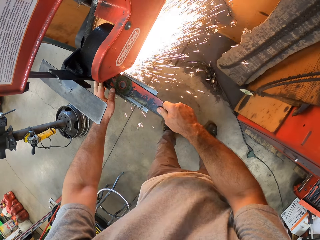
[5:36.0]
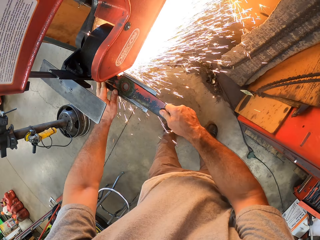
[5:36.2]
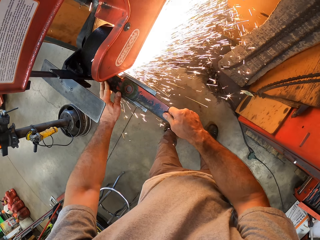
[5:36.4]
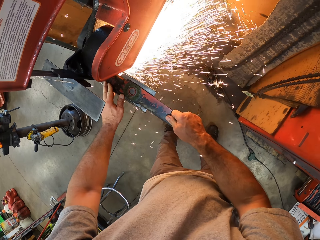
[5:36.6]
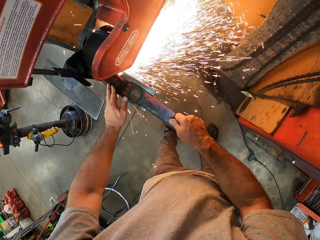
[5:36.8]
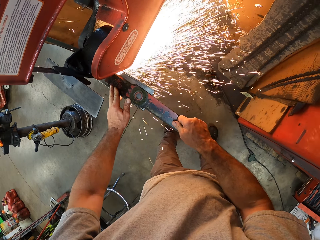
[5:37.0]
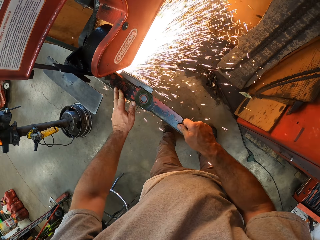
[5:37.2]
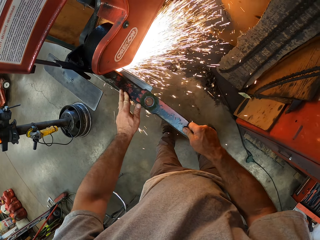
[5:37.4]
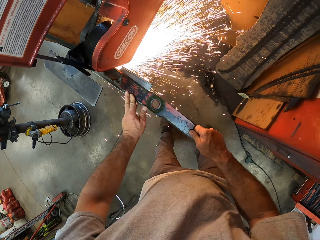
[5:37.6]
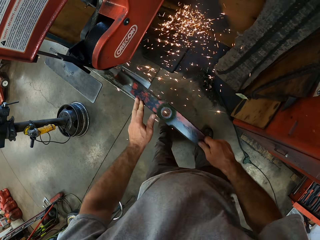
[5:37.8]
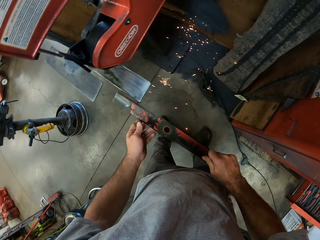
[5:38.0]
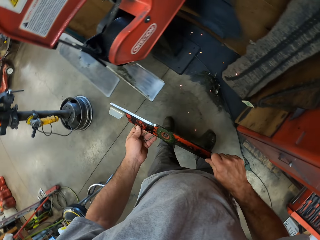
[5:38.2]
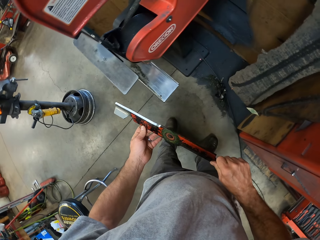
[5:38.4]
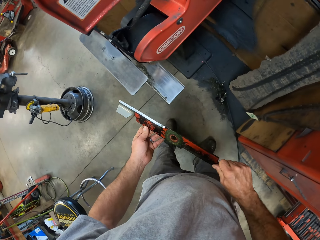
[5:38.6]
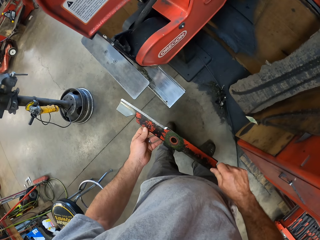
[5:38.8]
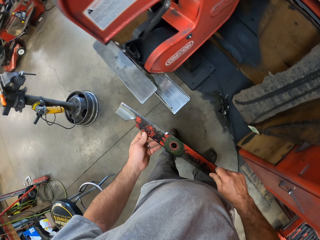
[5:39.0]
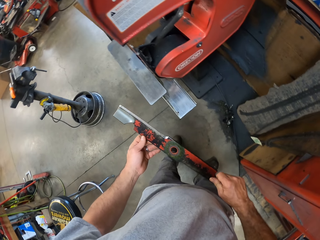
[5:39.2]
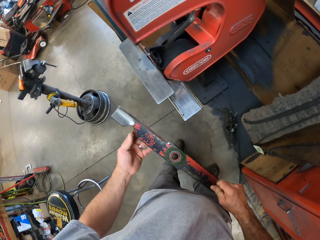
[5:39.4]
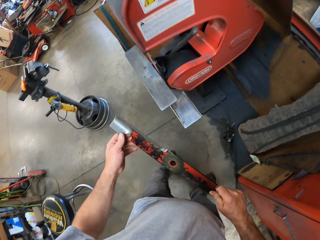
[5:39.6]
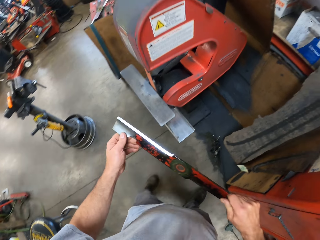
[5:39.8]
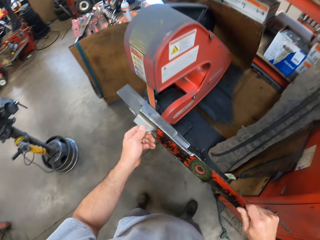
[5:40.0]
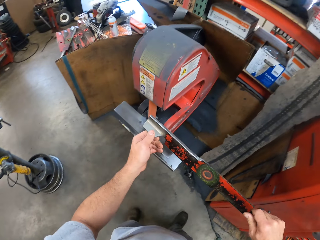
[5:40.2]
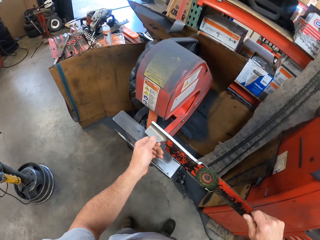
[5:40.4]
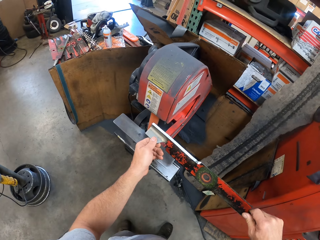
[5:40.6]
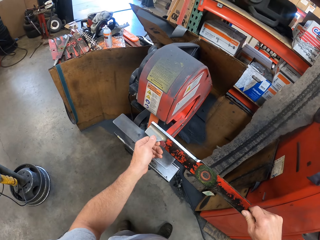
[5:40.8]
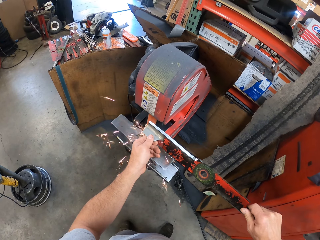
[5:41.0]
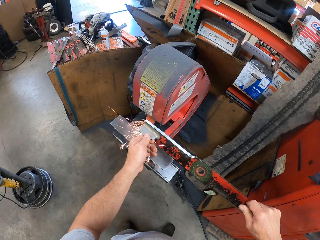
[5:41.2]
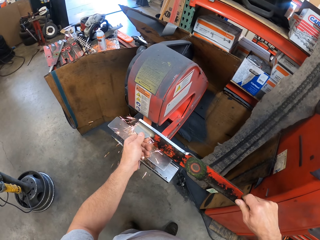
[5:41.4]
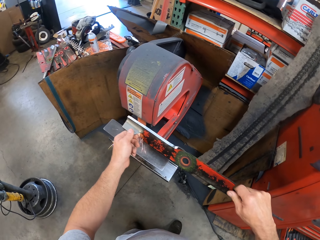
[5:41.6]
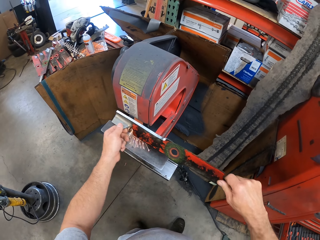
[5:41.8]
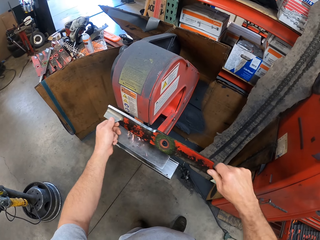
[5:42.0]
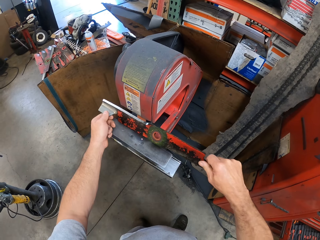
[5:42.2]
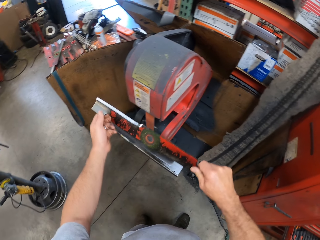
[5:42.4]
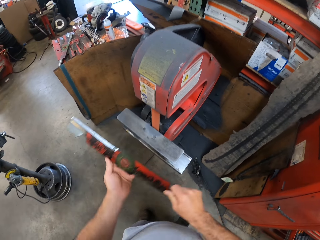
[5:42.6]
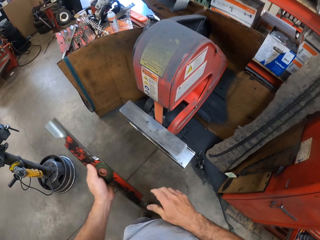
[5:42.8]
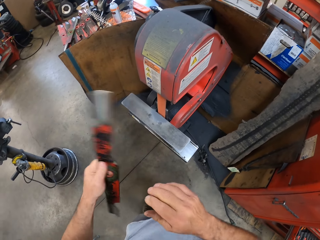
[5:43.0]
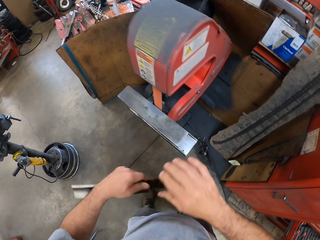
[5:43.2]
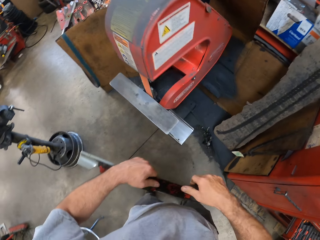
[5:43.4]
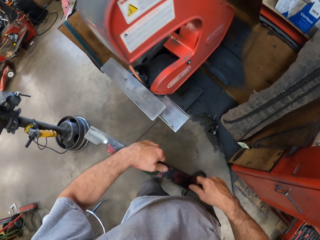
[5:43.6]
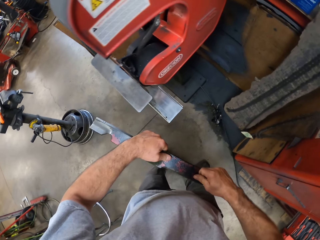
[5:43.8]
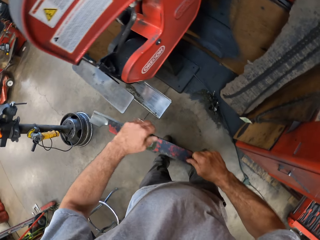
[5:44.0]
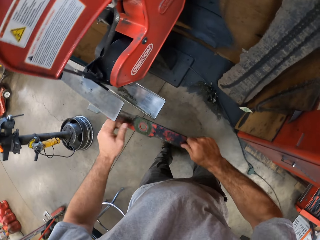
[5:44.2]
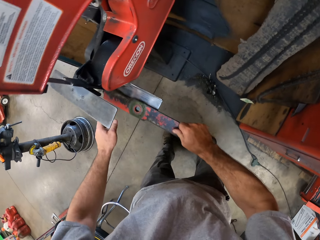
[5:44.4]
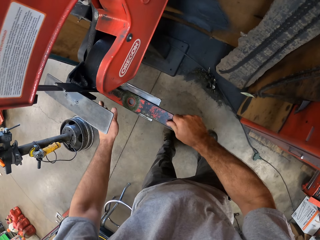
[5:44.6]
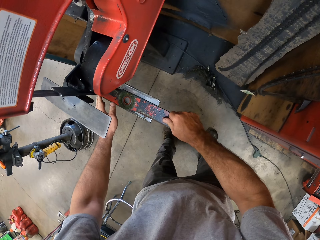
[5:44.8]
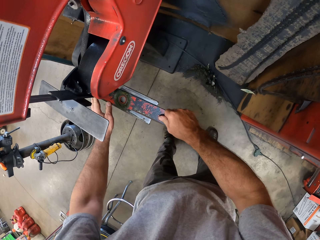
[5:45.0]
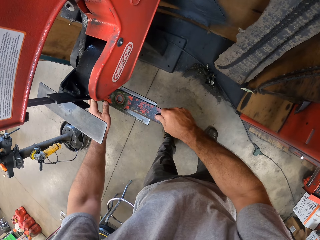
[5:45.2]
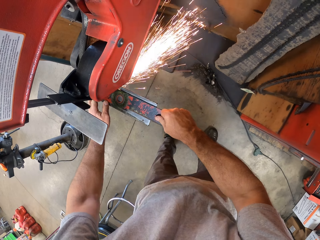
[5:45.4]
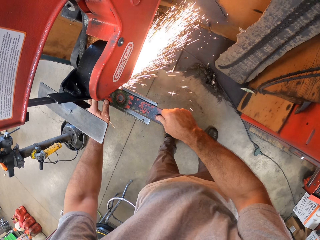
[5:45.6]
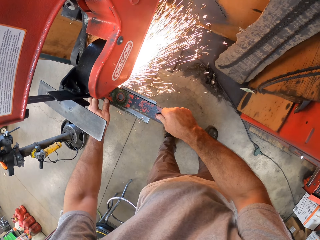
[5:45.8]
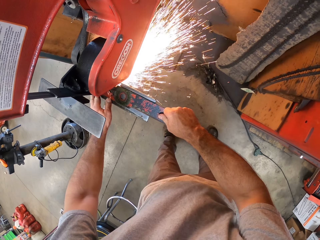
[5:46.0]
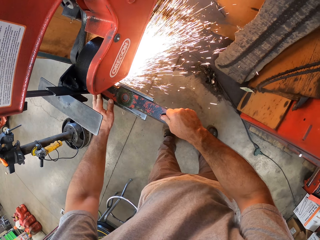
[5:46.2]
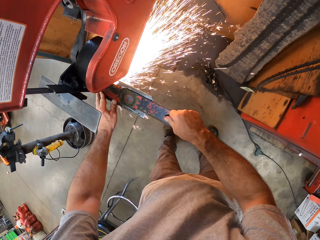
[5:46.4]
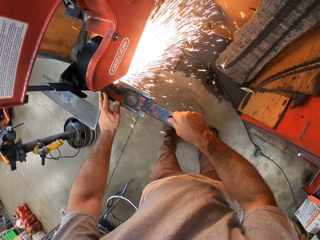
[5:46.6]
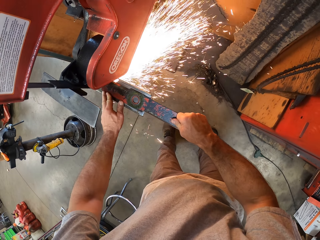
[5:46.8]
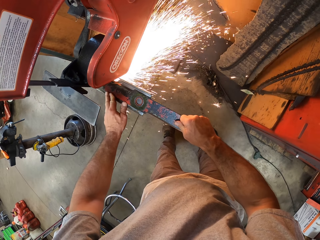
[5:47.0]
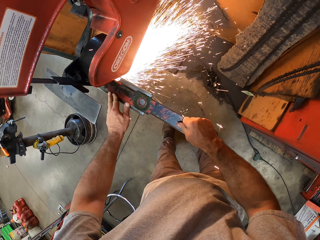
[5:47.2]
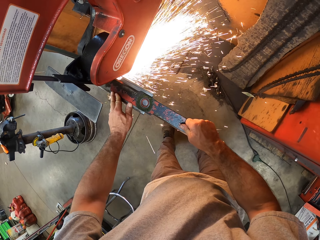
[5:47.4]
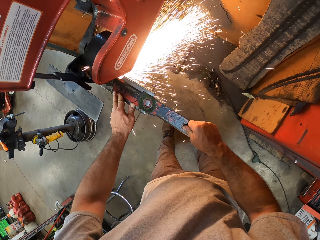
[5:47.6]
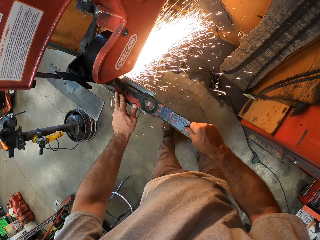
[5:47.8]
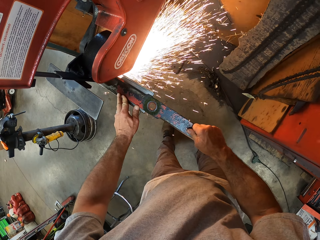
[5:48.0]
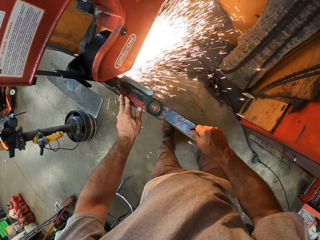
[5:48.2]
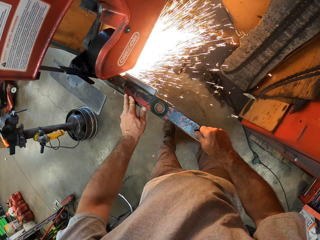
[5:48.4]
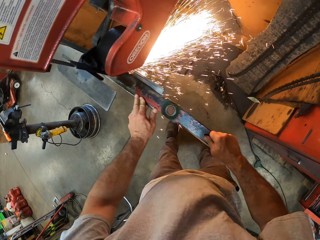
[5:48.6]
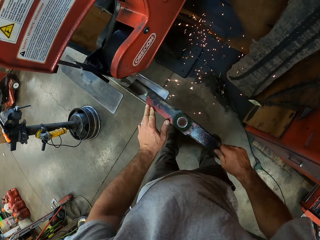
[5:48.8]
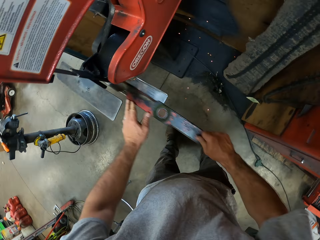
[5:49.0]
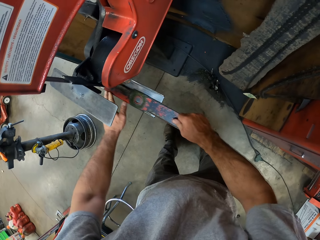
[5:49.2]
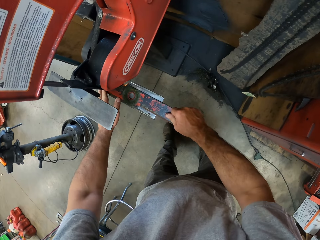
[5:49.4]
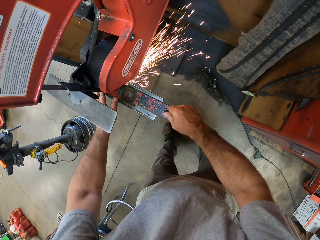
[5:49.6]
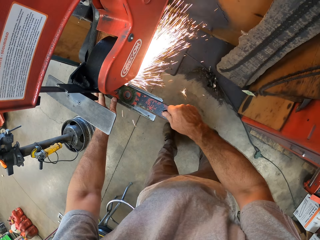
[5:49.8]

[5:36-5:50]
The camera wearer looks at the lawn mower blade. They file the metal with the upper blade of the cutting machine. They flip the lawn mower blade, place the blade on the lawn mower blade sharpener, and file the metal with the lower blade of the cutting machine.

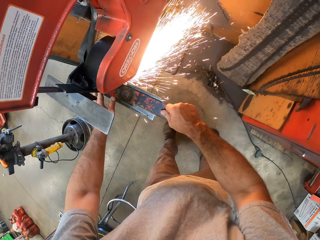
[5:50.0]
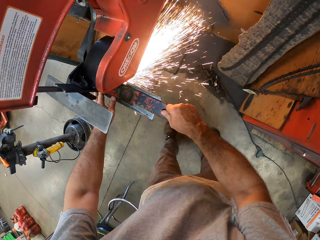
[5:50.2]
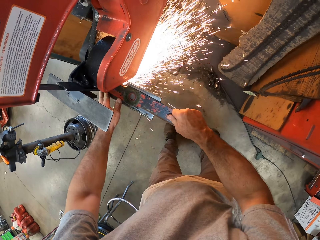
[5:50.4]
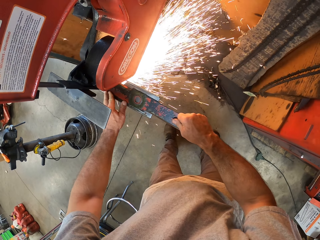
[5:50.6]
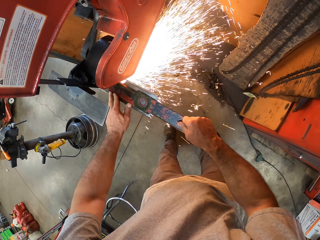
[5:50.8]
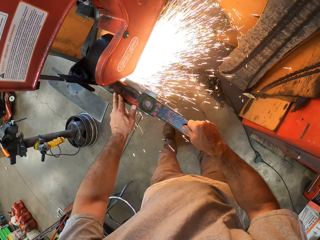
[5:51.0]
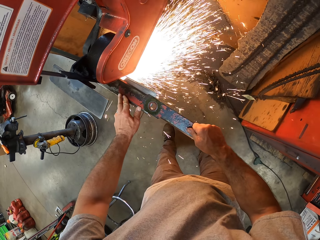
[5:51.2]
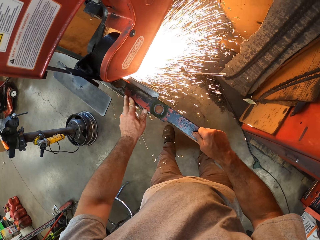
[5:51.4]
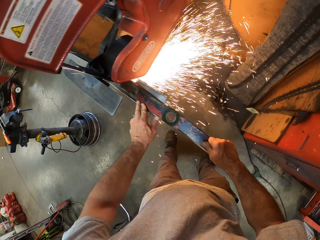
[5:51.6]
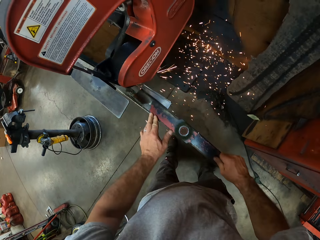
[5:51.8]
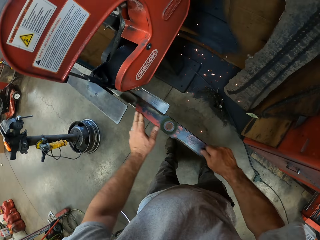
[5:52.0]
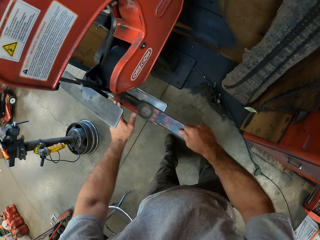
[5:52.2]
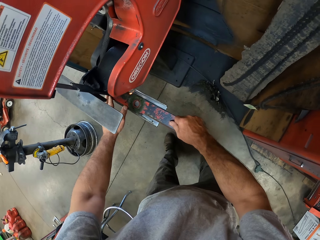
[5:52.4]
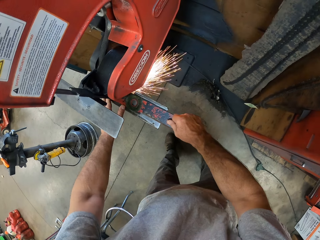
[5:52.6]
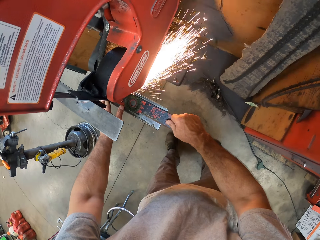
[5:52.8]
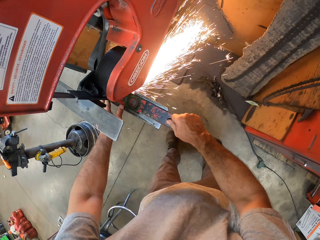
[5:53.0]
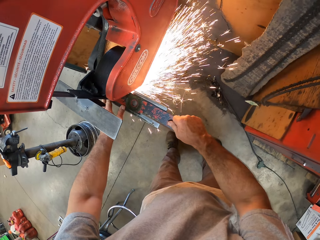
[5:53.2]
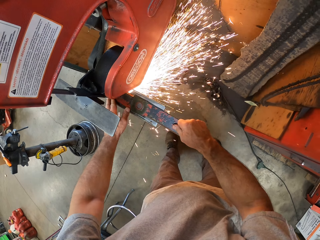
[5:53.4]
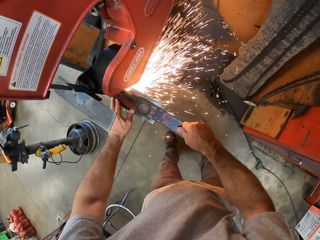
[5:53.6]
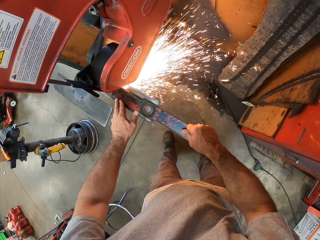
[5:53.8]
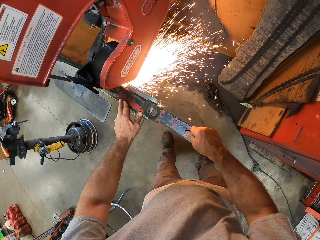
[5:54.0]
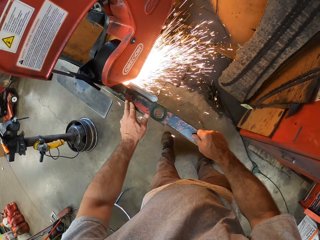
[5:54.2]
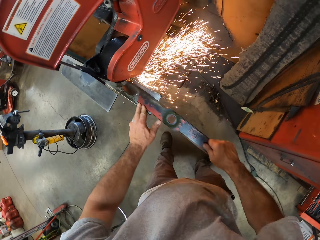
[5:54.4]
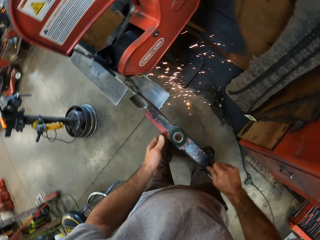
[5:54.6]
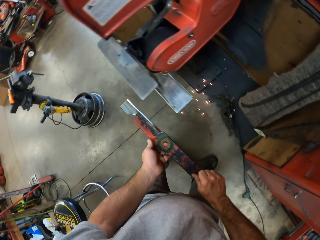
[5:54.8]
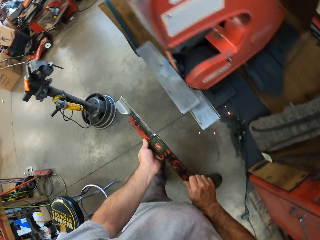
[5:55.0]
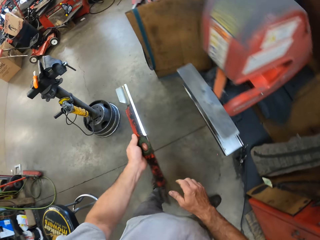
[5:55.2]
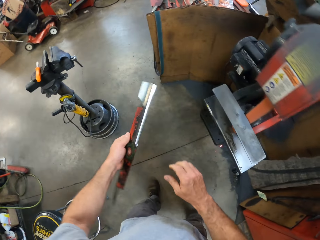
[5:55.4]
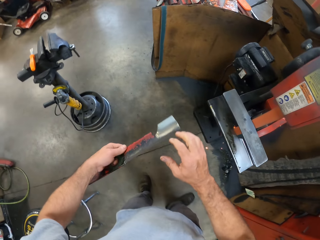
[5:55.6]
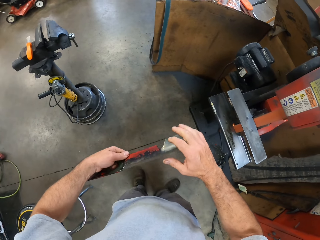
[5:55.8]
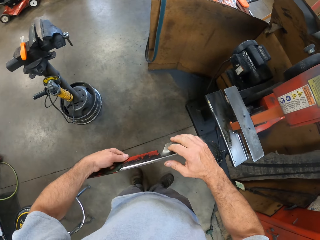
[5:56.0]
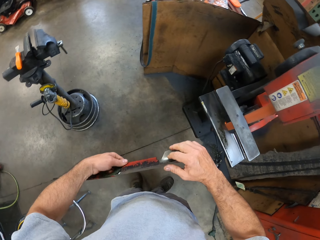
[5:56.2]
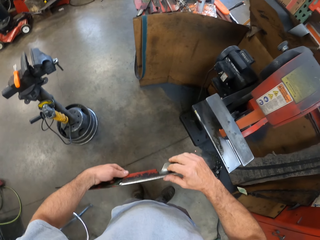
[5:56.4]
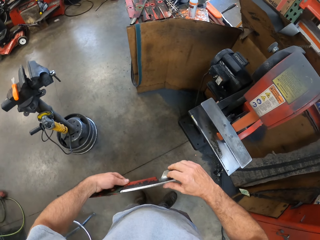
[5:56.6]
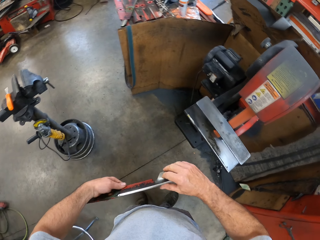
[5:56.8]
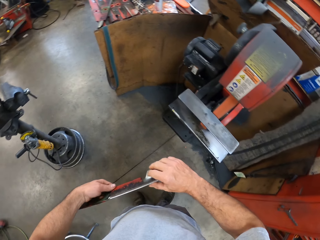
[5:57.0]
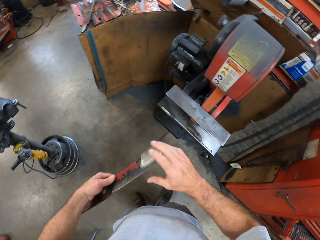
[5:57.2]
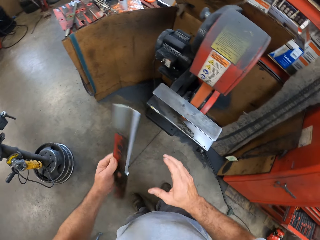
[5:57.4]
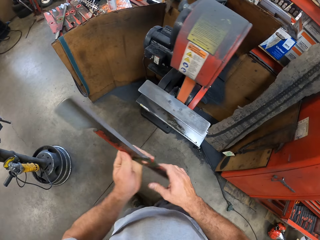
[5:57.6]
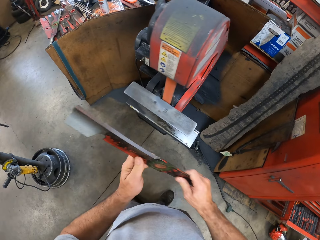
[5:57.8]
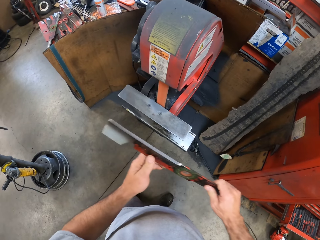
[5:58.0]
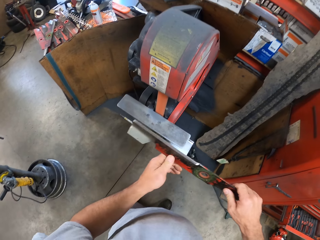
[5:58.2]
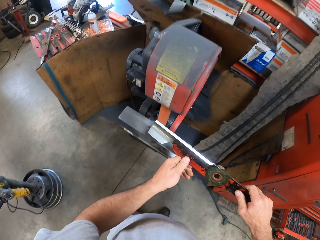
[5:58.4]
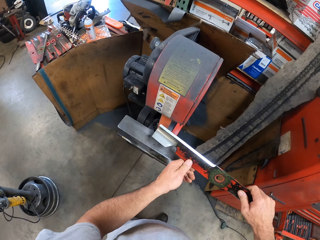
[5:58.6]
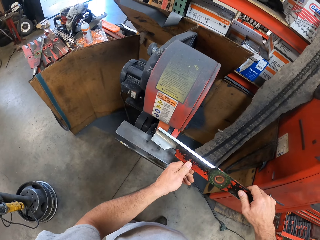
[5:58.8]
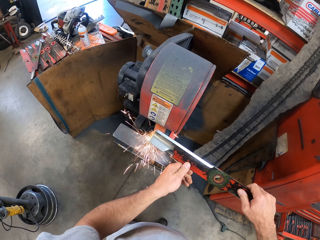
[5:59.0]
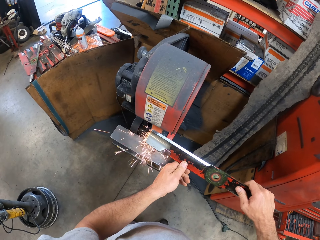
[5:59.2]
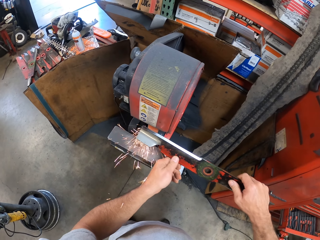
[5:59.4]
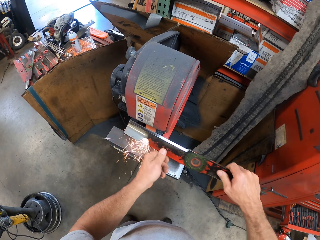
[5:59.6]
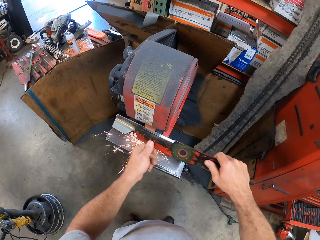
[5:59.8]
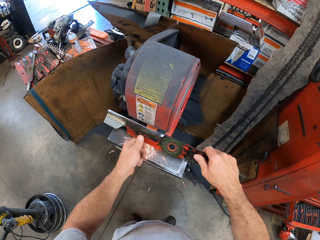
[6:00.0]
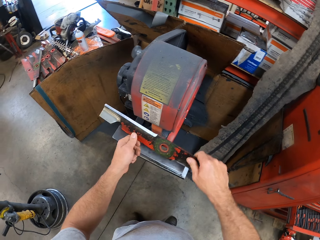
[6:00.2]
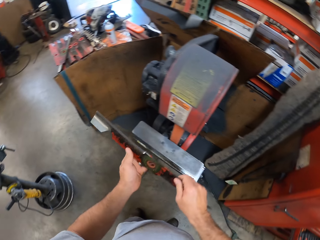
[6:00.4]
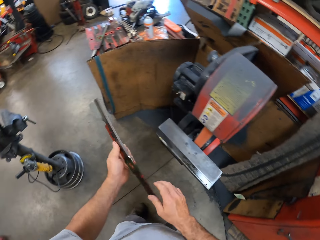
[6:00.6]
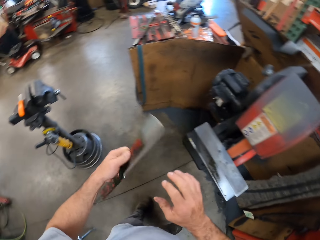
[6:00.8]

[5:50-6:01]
The camera wearer removes the metal from the lower blade of the cutting machine. He holds the lawn mower blade with his hands. He turns the lawn mower blade. He touches the metal with his right hand. He turns the lawn mower blade. He files the metal with the upper blade of the cutting machine.
